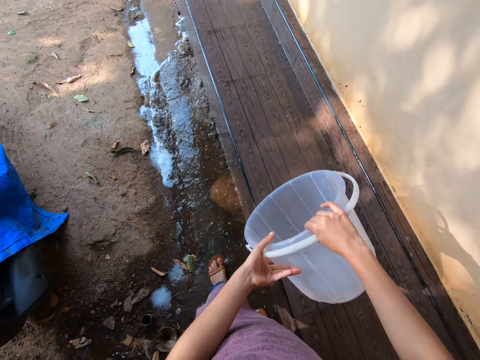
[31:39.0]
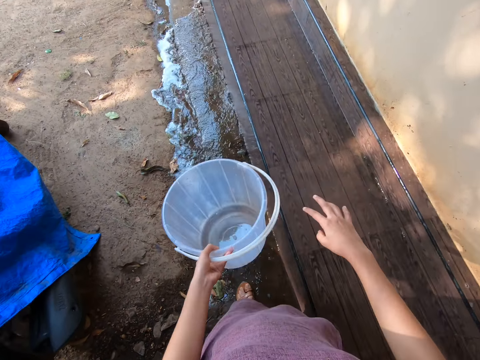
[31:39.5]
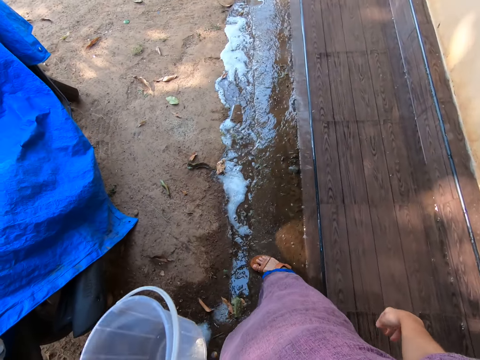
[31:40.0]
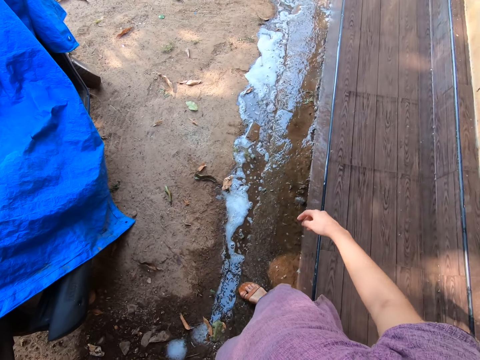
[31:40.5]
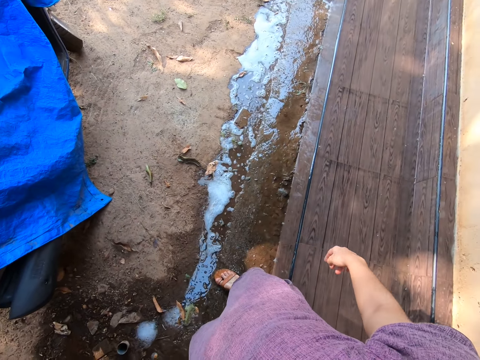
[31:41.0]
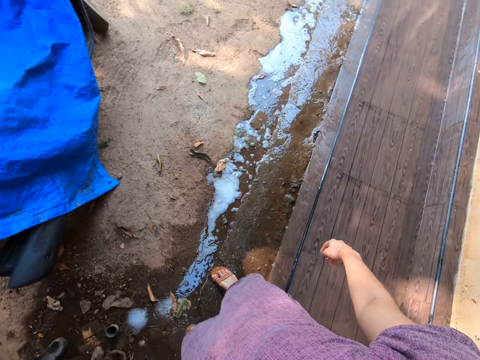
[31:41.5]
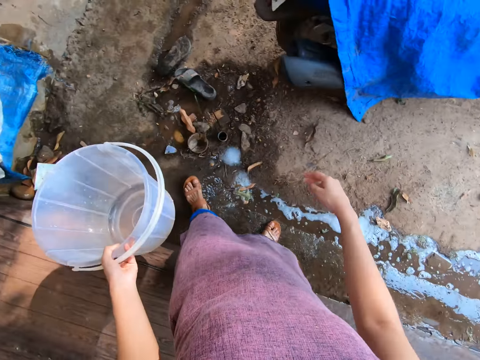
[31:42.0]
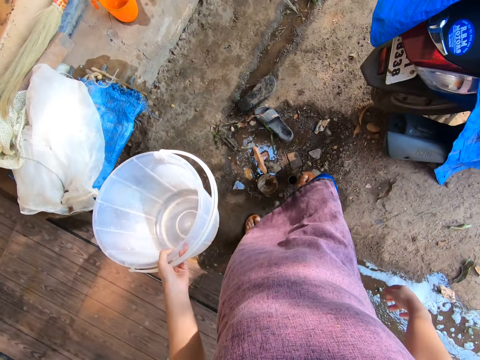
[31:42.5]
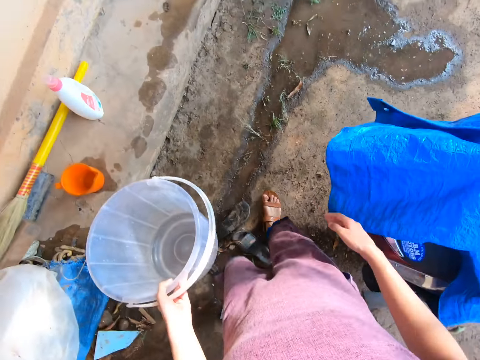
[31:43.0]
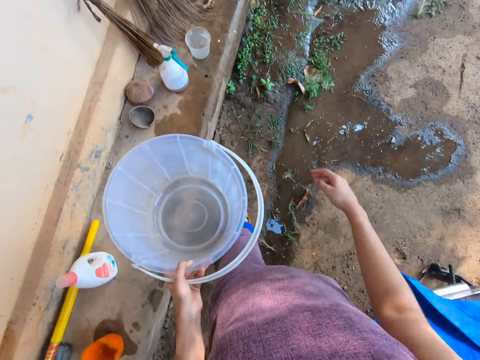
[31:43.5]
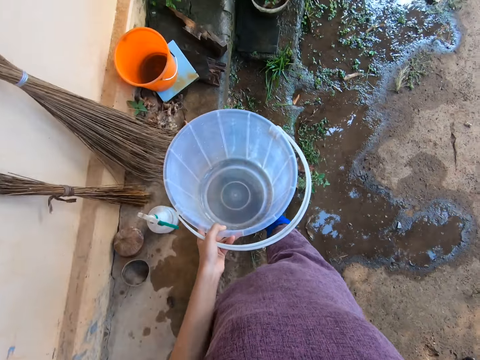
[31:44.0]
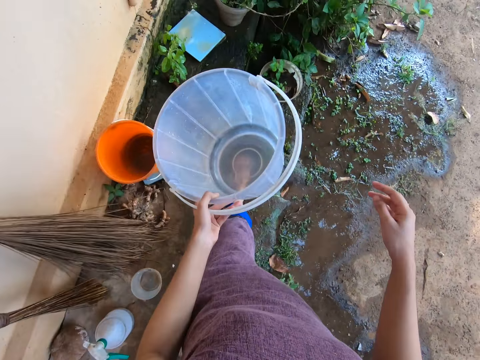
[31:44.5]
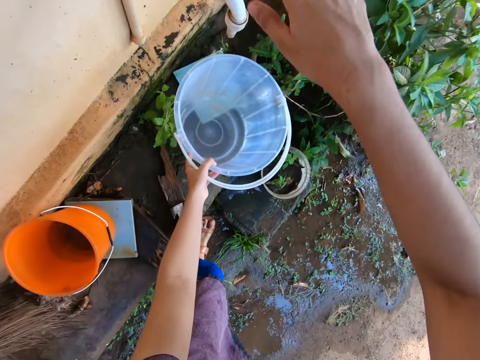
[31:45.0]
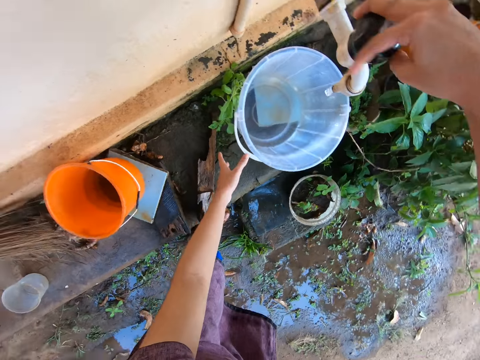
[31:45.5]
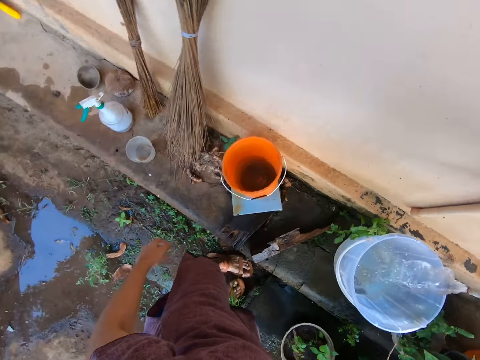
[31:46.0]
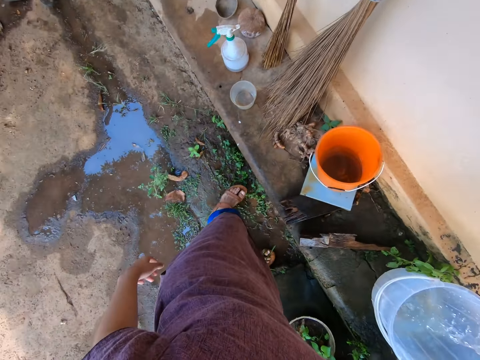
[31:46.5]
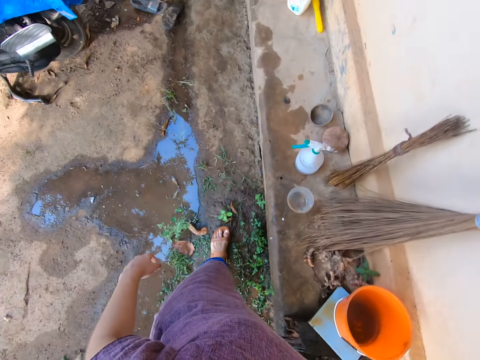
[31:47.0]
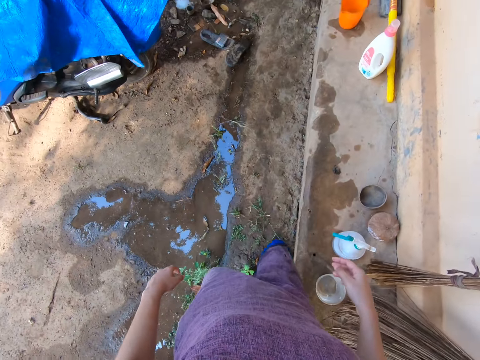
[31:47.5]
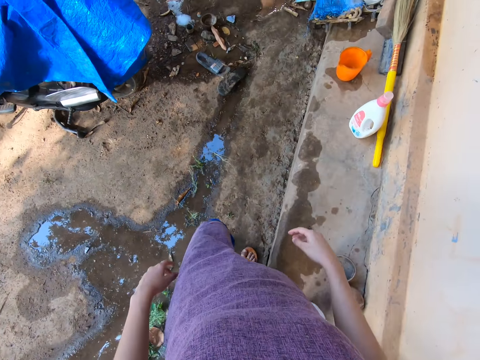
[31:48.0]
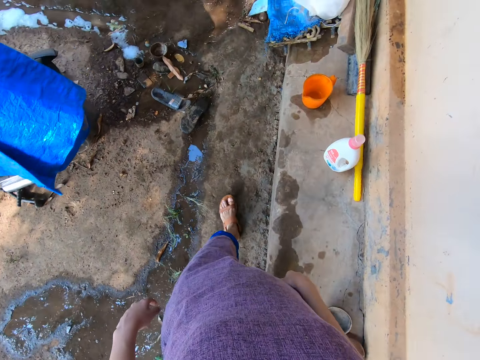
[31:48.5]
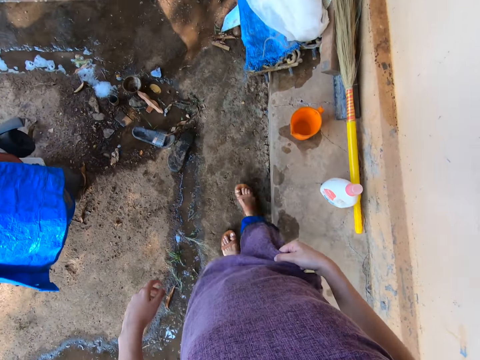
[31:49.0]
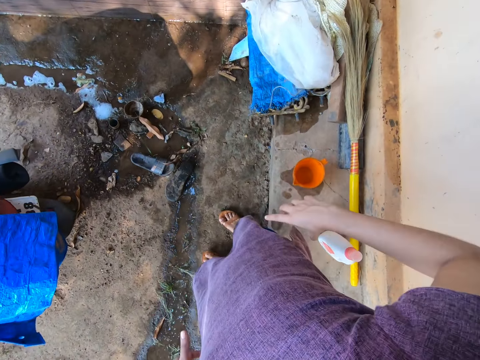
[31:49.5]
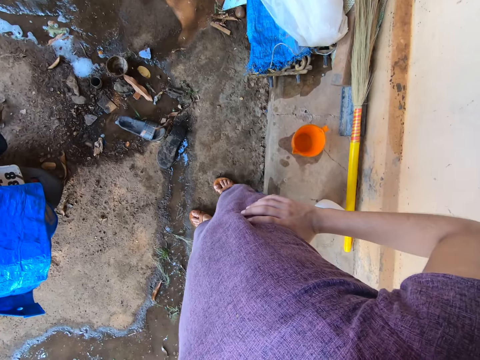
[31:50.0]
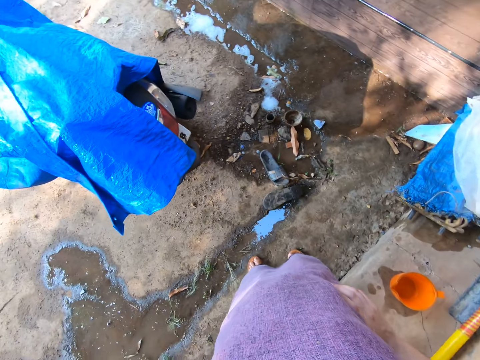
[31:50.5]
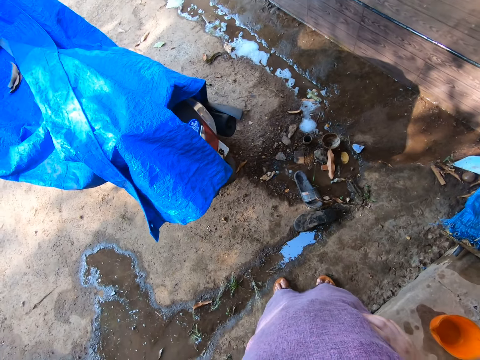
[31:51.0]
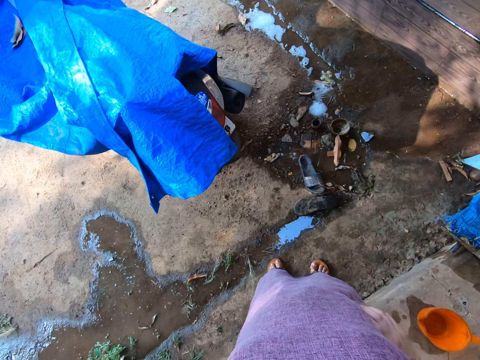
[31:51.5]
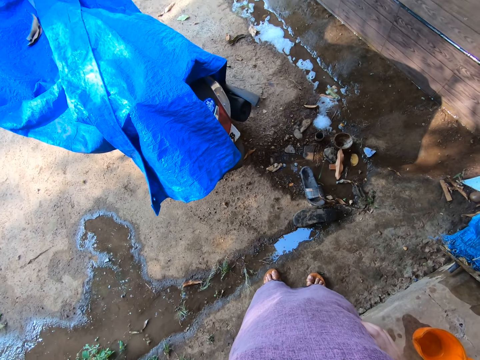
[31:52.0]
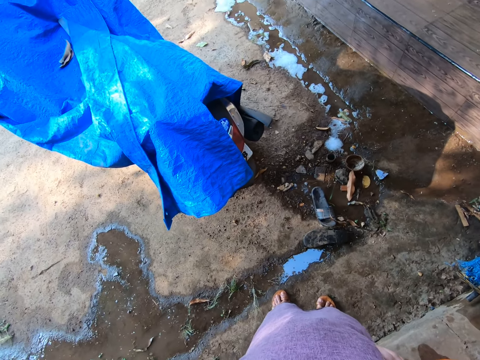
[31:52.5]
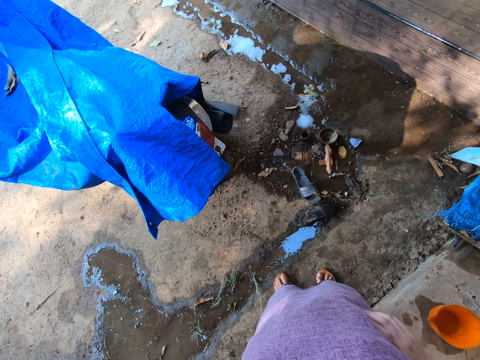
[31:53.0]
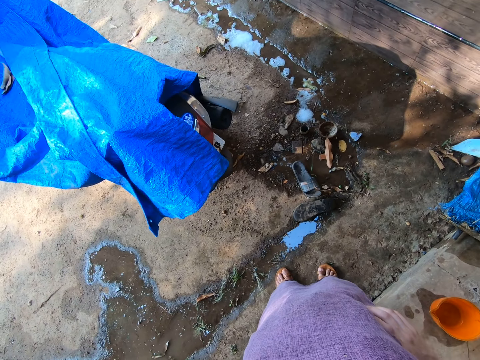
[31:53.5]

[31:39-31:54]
The camera wearer looks around. She turns around. She walks around. She places the bucket on the floor with her left hand. She places the bucket on the floor again. She opens the tap with her right hand. She walks around. She puts both hands on the waist.

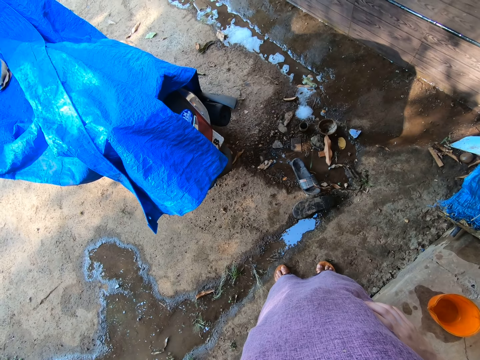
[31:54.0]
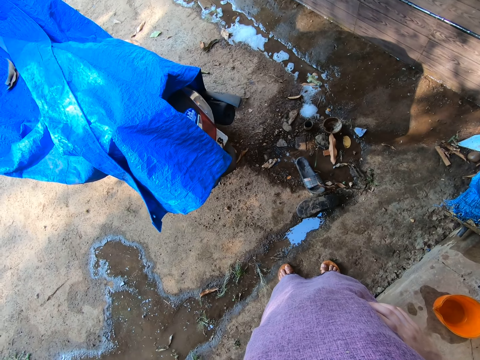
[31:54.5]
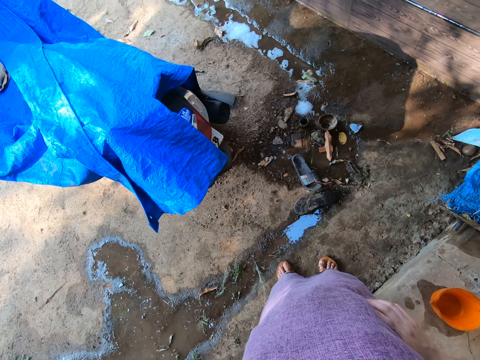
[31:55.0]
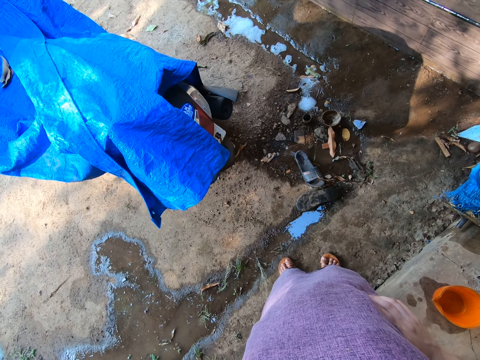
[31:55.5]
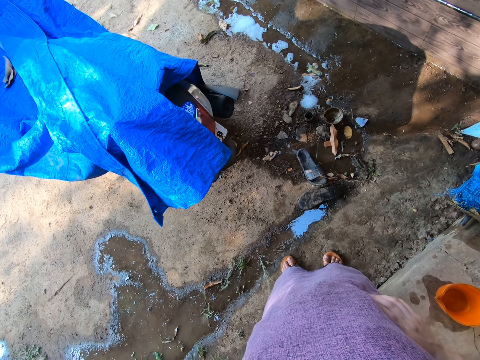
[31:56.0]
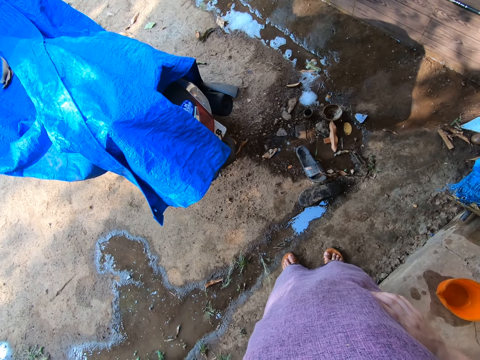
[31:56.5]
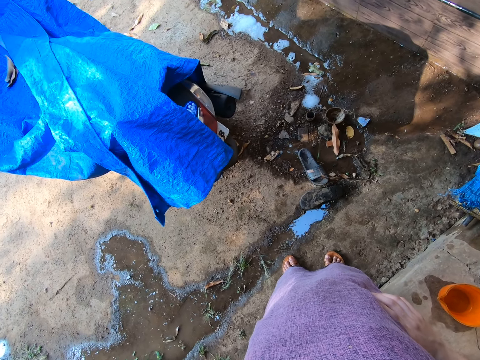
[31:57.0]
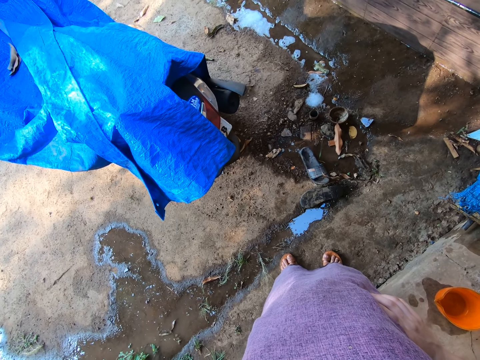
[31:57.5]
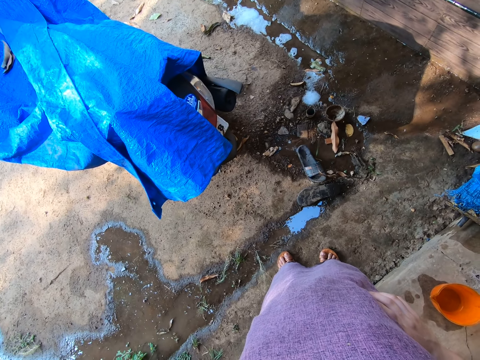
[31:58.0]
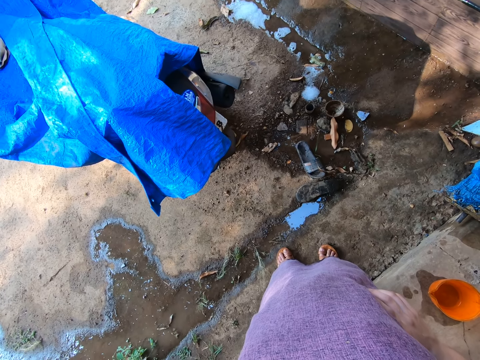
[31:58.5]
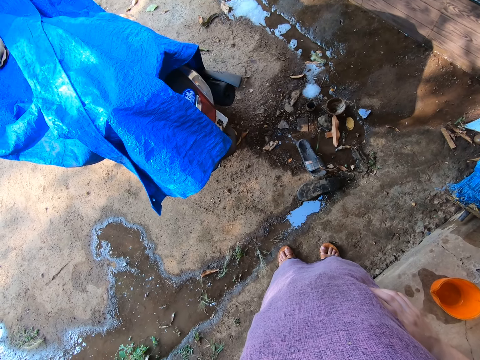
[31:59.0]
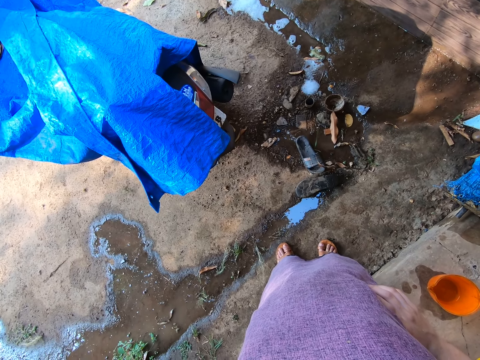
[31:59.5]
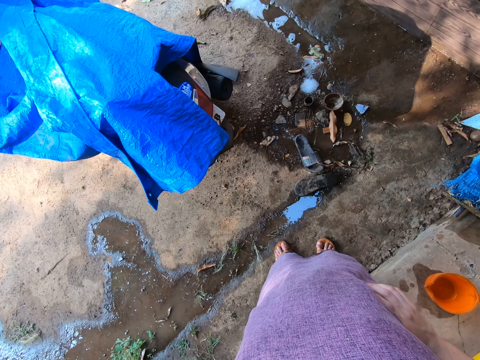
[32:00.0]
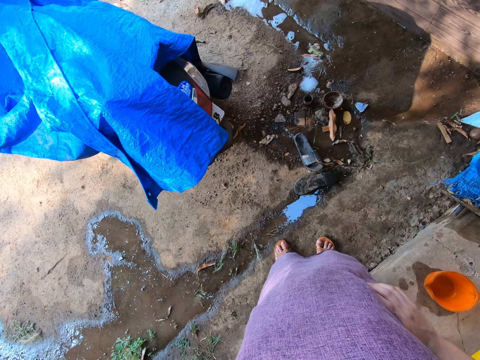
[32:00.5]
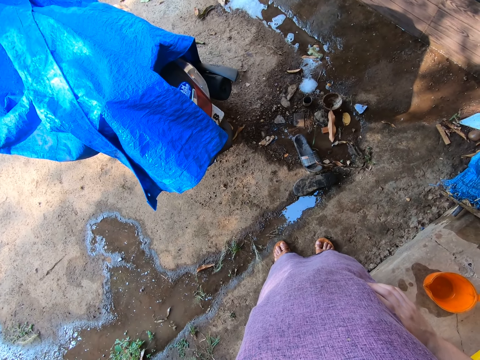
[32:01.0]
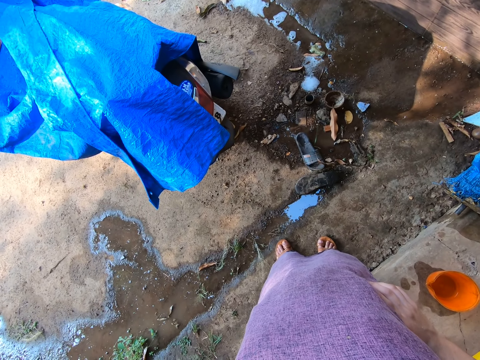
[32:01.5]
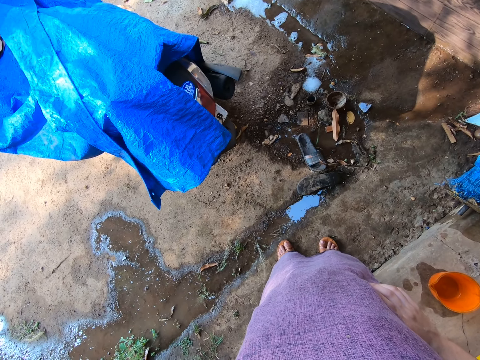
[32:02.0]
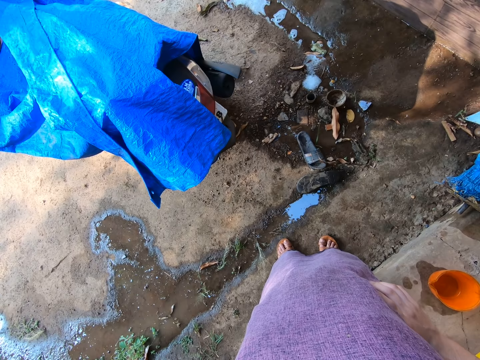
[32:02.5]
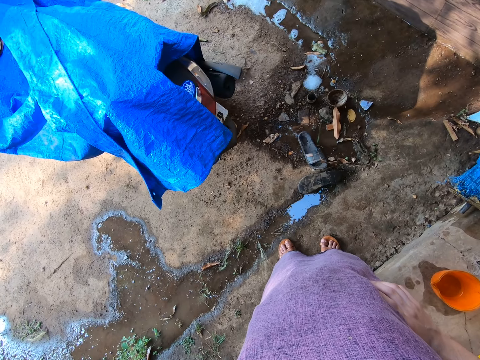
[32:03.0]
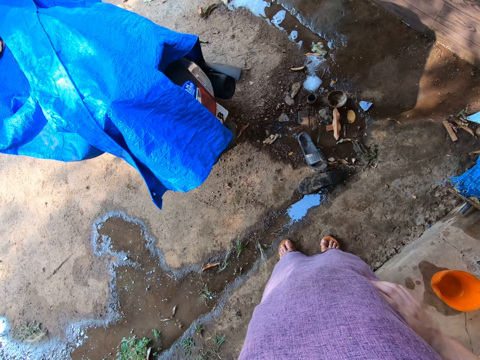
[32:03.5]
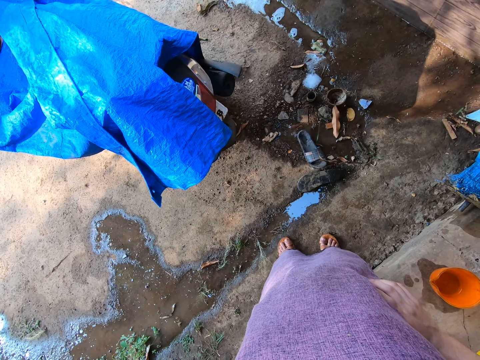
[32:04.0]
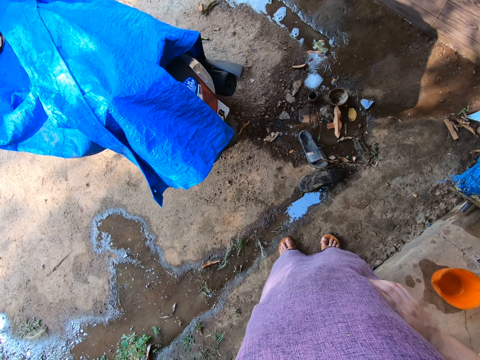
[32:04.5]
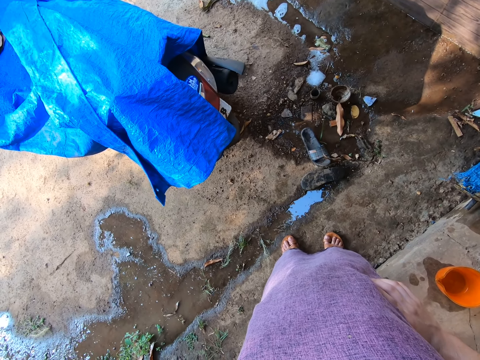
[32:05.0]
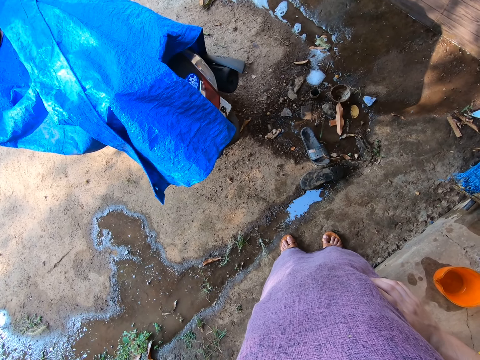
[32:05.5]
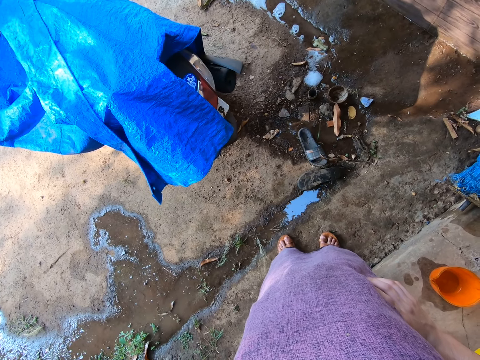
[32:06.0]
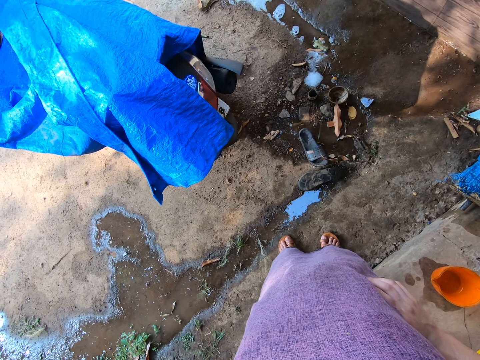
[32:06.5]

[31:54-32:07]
The camera wearer stands still.
